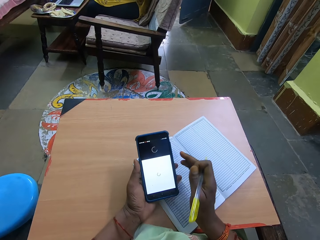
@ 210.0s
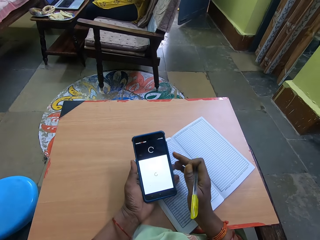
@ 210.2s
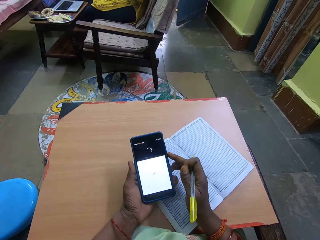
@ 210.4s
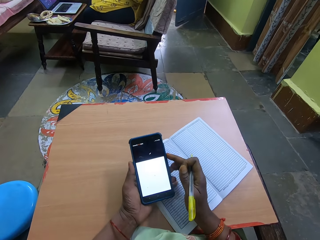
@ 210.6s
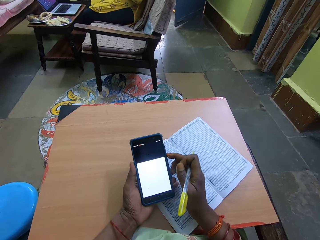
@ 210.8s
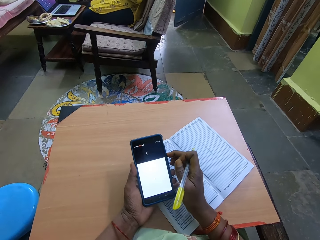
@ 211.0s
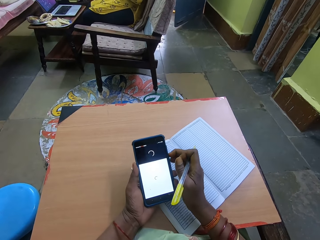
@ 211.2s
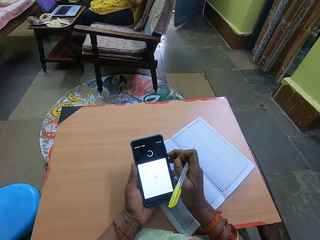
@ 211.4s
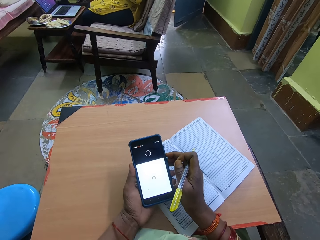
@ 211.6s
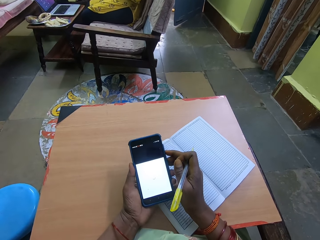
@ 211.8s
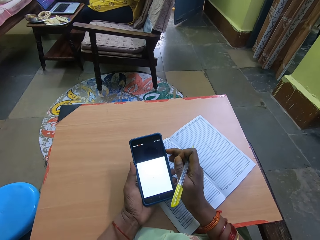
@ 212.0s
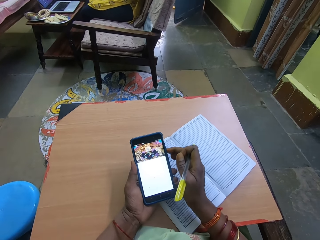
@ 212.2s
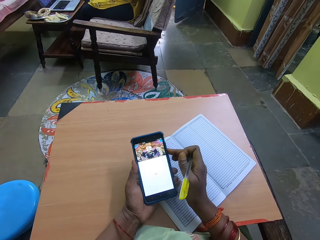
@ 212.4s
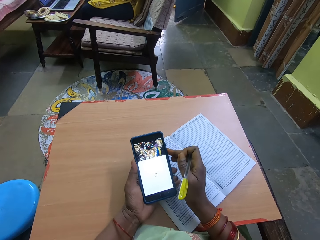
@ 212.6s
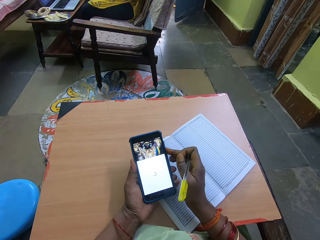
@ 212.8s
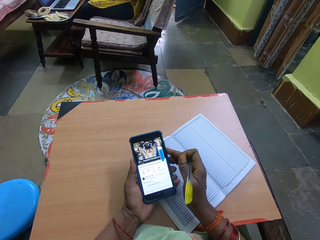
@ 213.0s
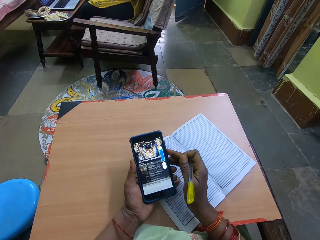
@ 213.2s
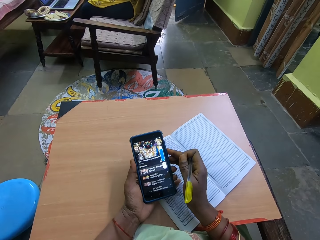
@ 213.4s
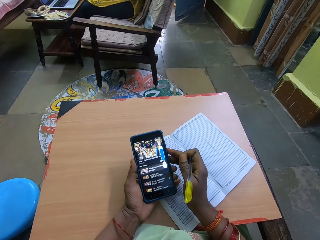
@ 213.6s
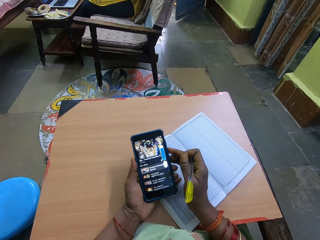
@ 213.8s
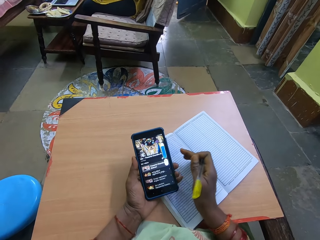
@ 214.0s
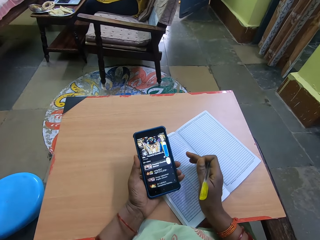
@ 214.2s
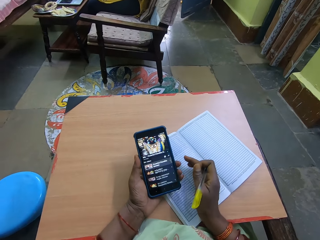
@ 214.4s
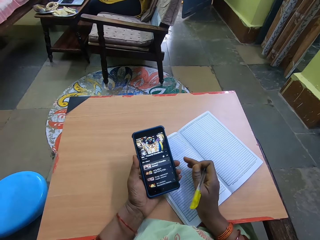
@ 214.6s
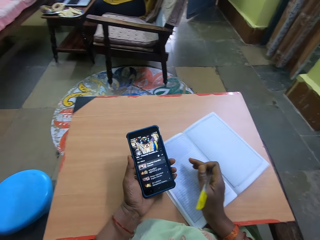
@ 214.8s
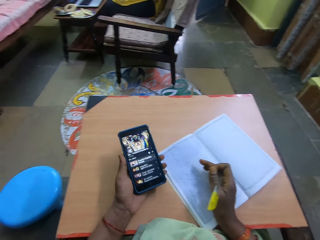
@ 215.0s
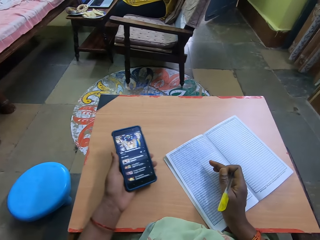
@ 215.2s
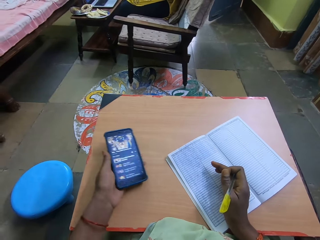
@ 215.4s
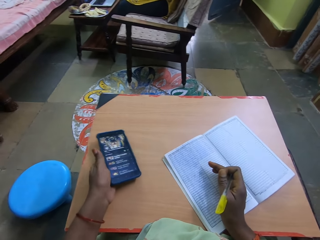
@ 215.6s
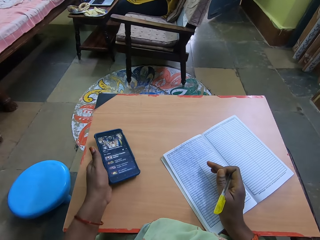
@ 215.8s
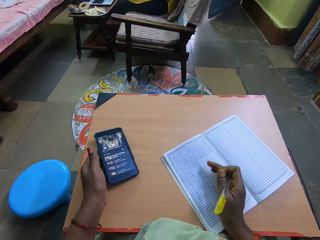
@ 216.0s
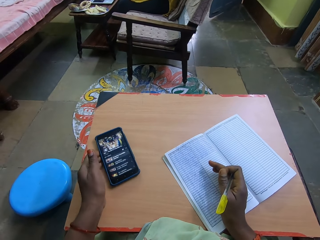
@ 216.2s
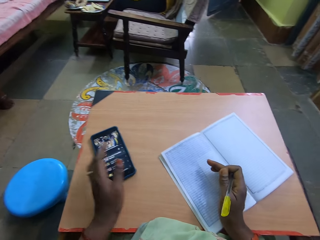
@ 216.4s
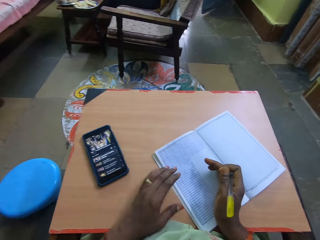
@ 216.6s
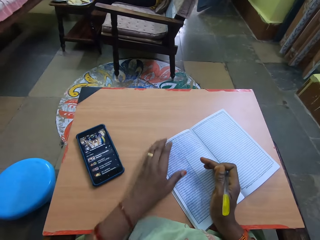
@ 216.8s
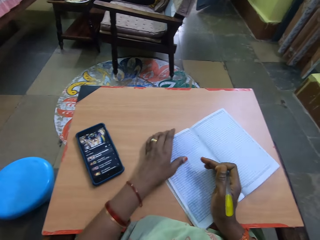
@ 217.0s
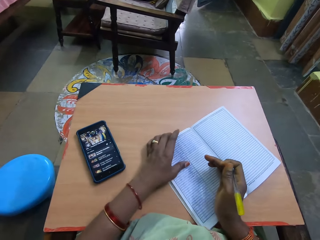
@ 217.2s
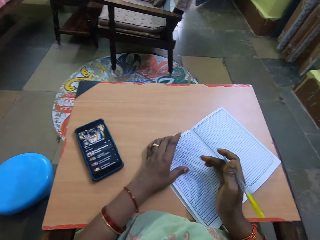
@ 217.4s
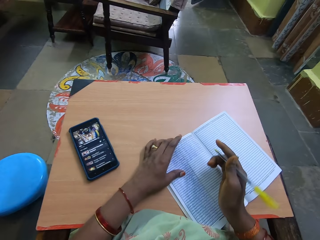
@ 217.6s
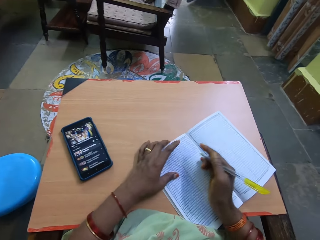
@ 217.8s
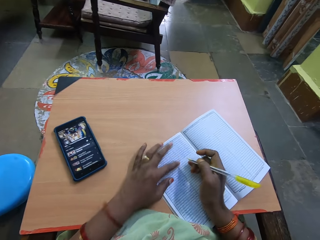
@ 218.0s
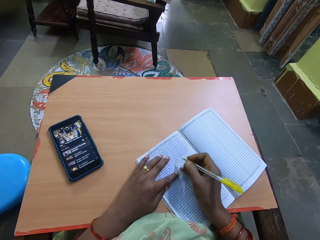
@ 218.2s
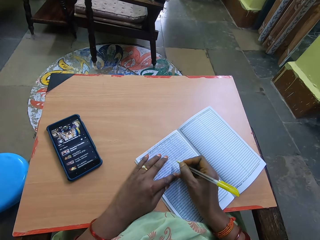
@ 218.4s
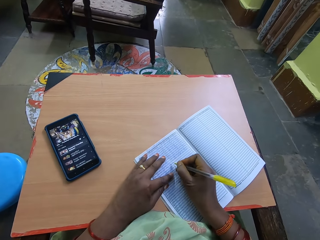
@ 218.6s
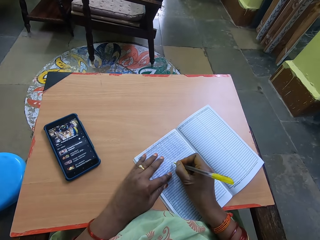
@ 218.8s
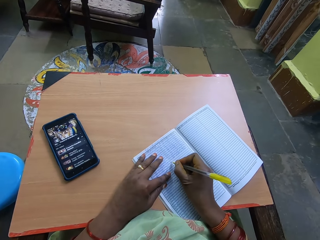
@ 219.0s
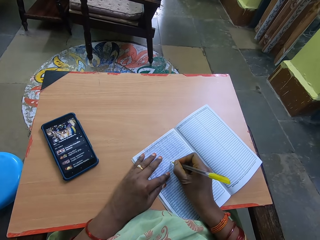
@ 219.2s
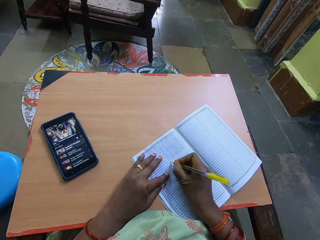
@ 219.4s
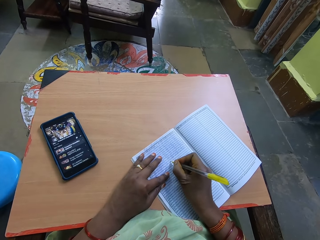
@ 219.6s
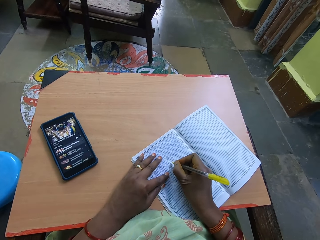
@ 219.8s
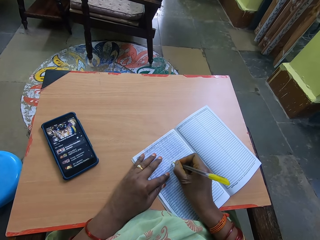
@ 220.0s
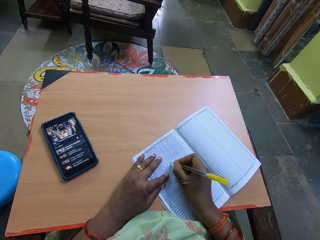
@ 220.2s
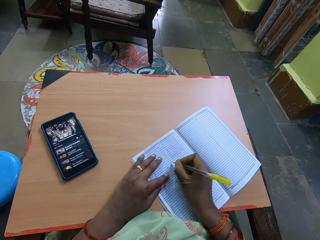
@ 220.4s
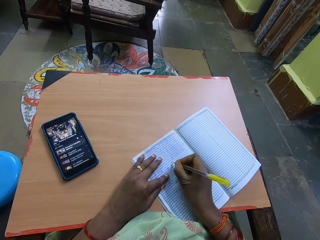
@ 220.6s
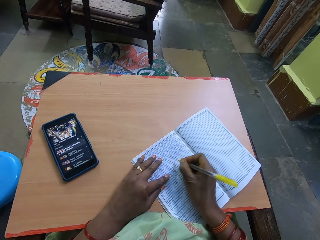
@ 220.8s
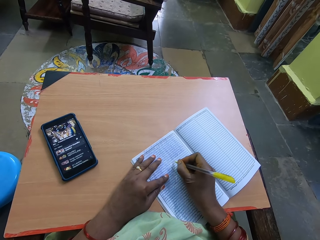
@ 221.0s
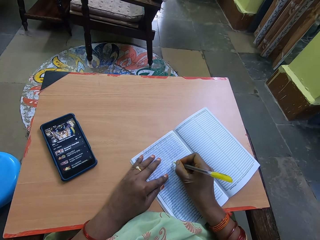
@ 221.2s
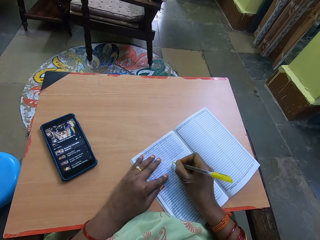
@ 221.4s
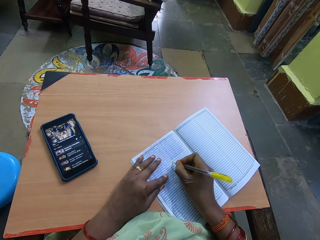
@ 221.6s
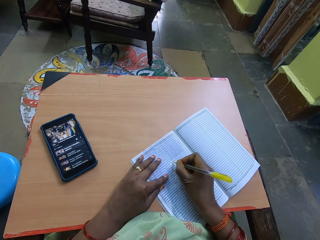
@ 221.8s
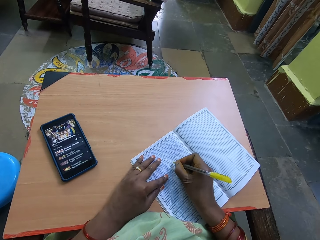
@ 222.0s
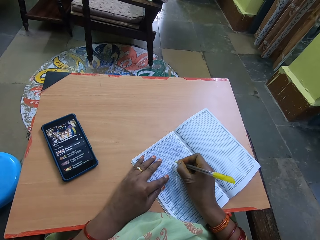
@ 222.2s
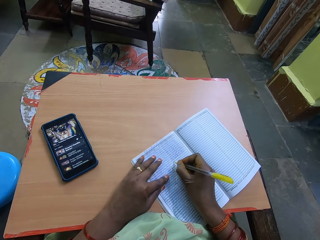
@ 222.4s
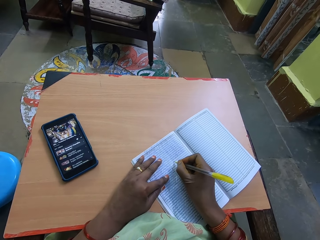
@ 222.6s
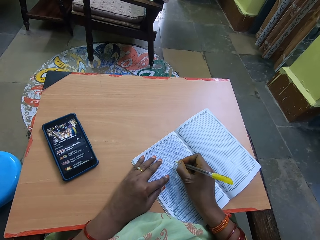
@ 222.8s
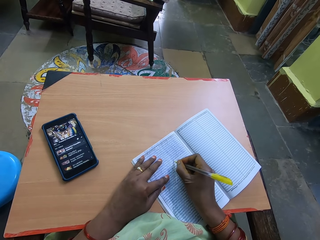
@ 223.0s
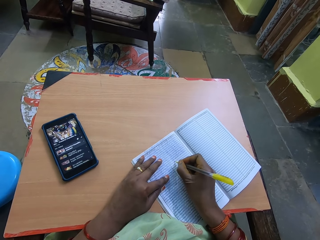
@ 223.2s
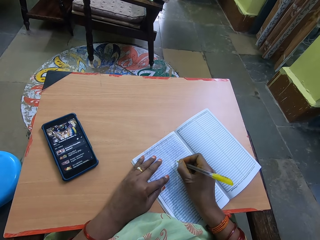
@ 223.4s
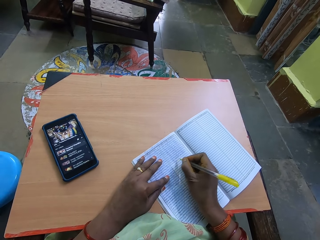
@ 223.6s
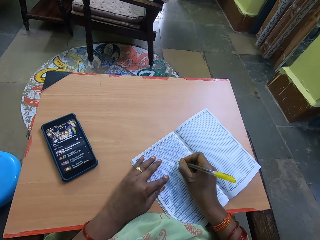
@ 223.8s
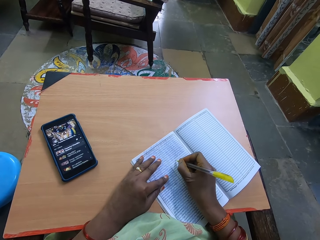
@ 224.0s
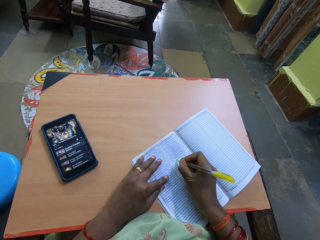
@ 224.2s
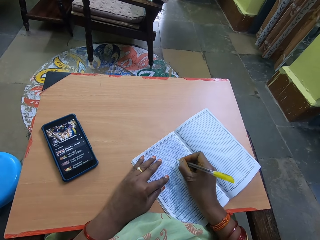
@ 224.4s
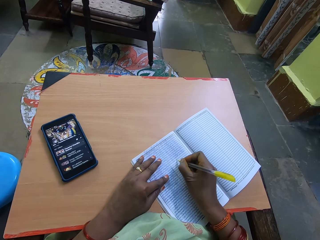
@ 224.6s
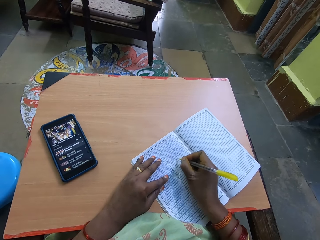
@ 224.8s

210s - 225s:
The camera wearer places the phone onto the wooden surface. They move the book. They write on the book with the pen.

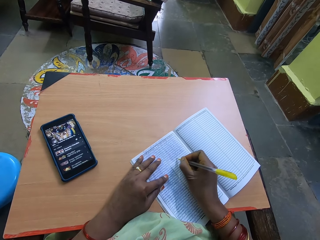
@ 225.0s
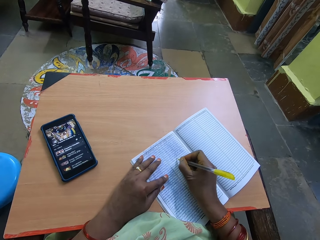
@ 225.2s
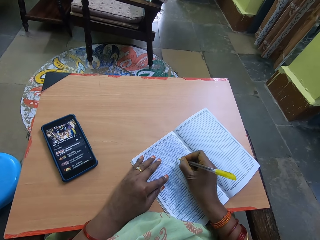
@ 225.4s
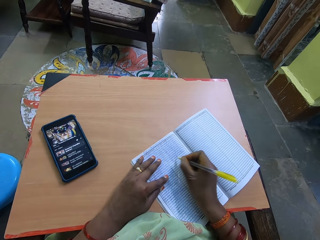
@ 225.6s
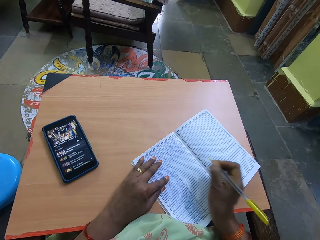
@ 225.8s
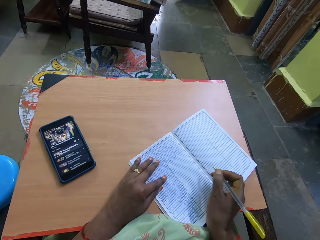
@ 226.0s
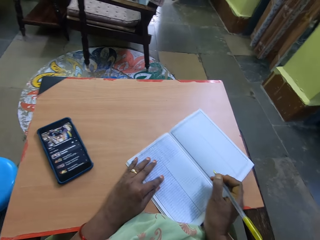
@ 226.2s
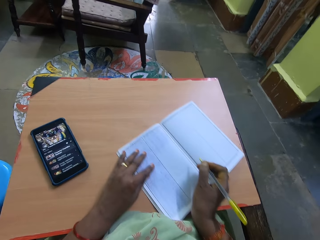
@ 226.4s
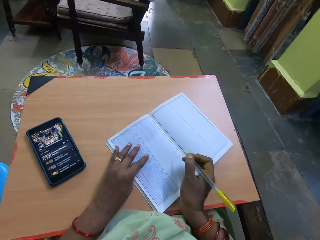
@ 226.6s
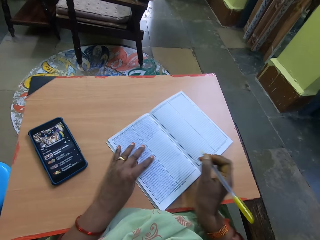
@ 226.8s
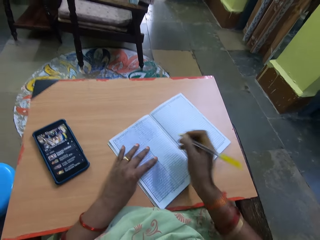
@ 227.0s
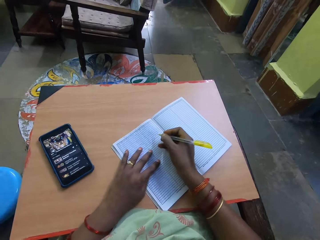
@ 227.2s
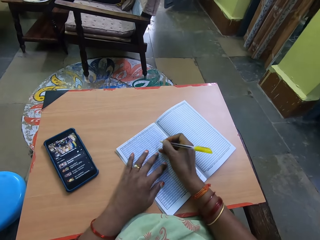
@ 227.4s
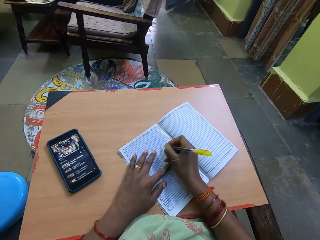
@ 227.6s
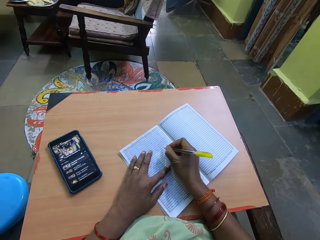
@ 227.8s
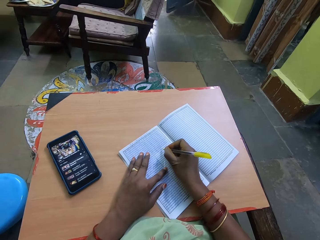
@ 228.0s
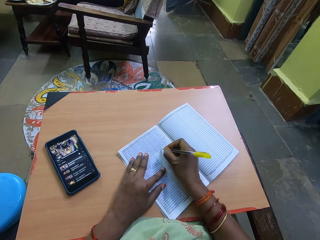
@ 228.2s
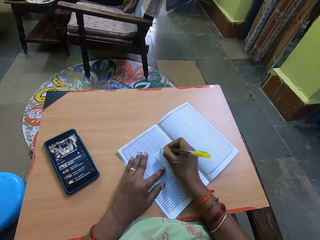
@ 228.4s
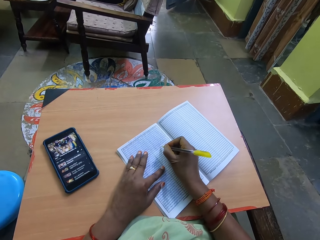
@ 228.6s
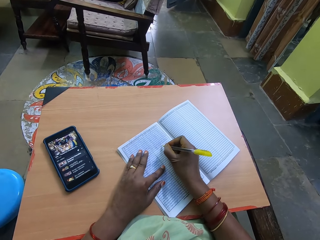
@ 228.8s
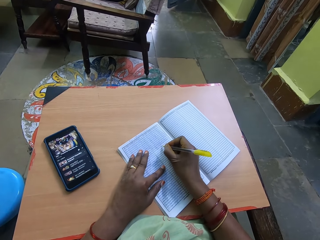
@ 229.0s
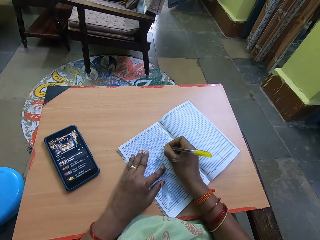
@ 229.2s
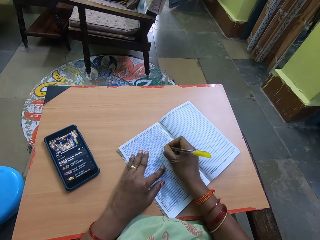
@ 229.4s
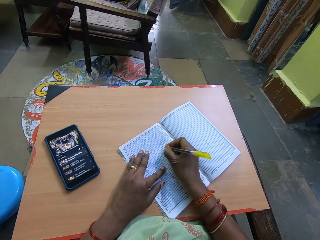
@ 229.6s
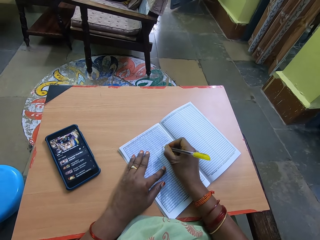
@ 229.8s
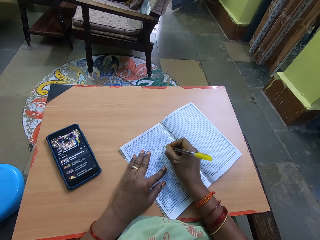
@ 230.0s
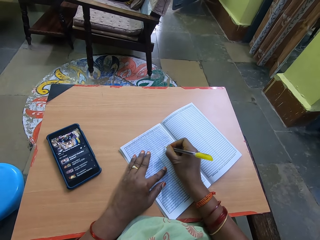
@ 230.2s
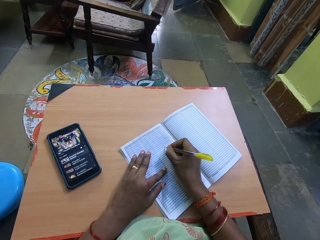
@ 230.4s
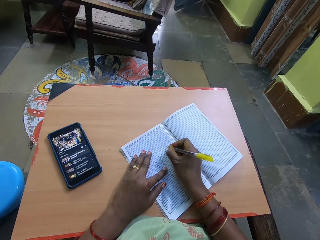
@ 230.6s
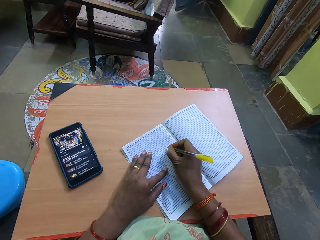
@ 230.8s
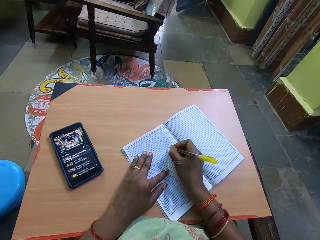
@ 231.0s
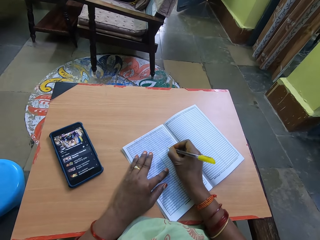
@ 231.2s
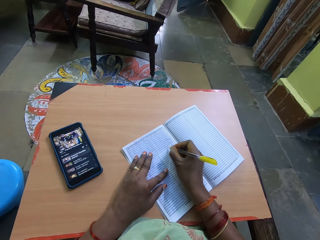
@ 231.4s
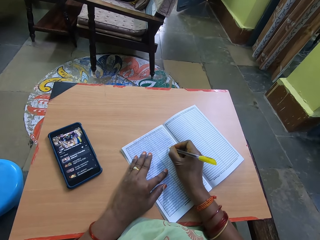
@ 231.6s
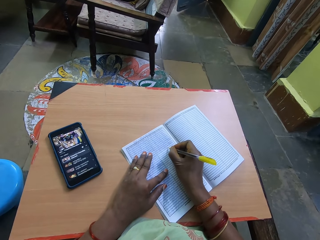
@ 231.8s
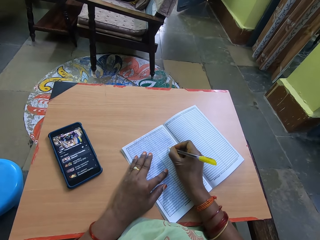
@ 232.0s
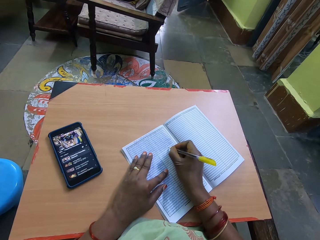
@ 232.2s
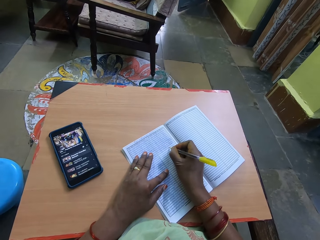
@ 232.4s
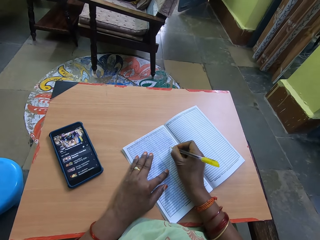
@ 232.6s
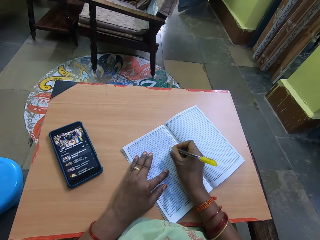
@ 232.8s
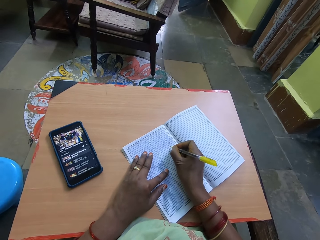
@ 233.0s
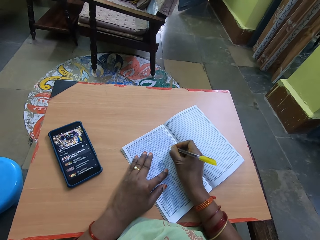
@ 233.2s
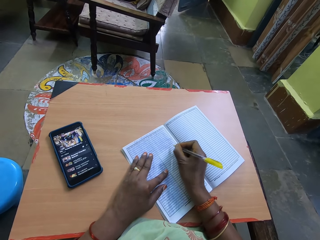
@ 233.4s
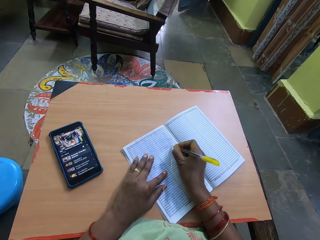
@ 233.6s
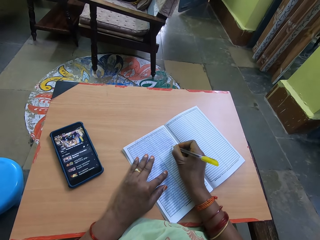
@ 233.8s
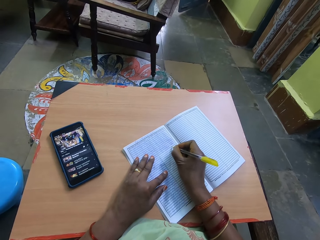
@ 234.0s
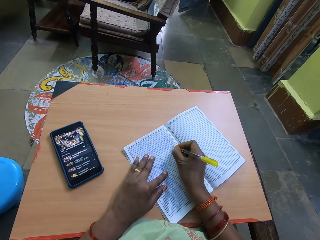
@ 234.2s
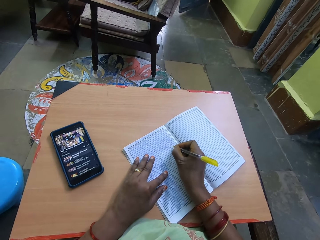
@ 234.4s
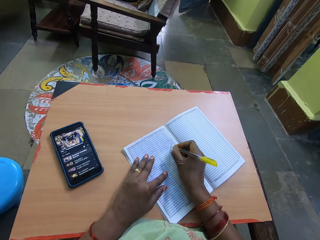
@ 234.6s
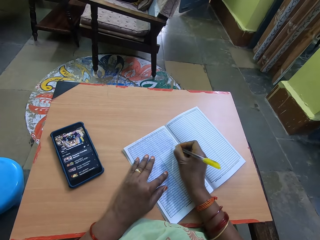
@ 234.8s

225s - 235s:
The camera wearer moves the book. They write on the book.
